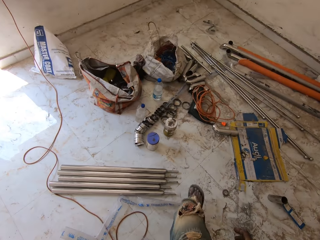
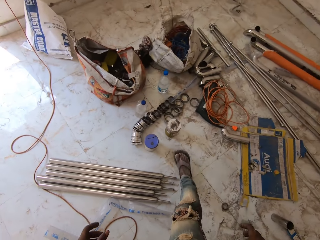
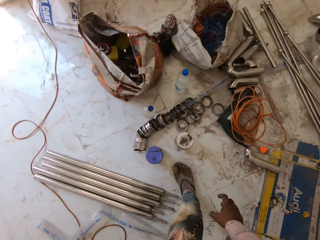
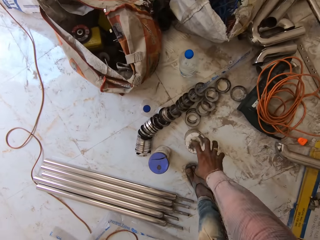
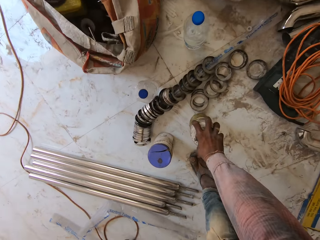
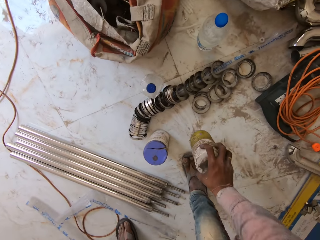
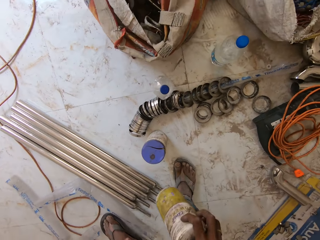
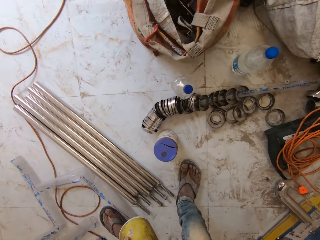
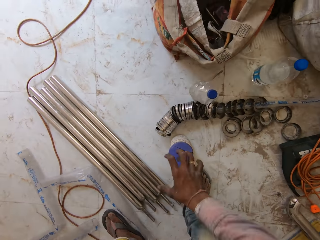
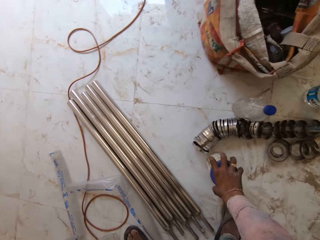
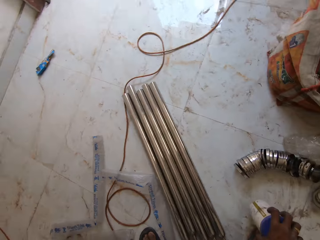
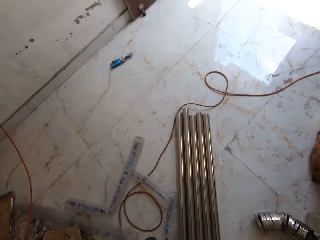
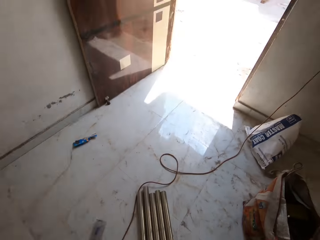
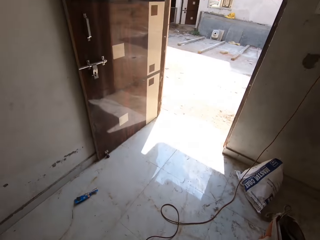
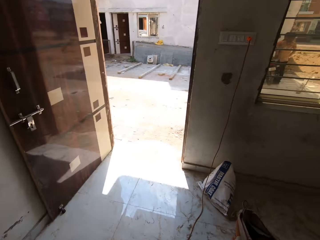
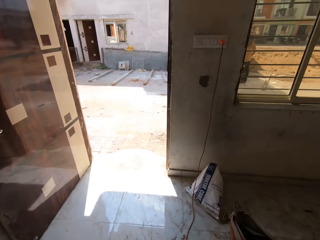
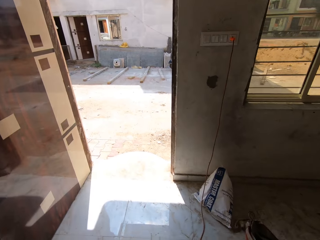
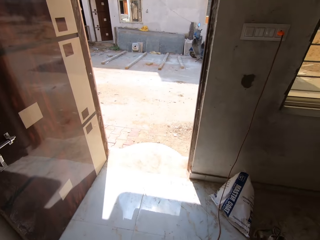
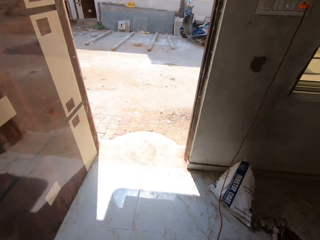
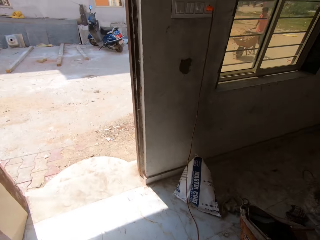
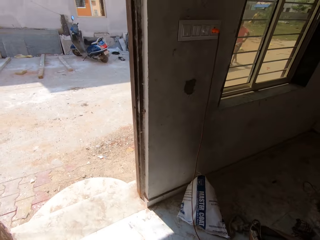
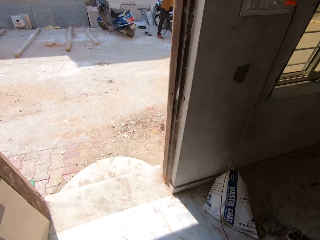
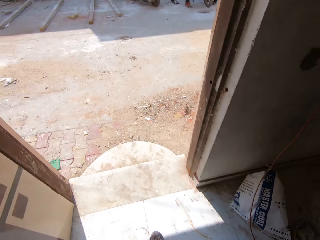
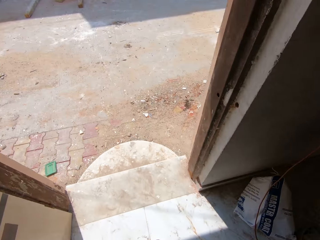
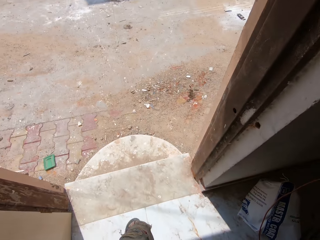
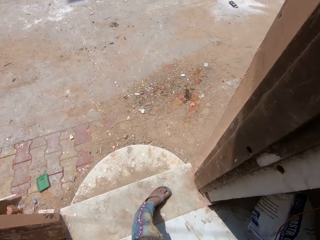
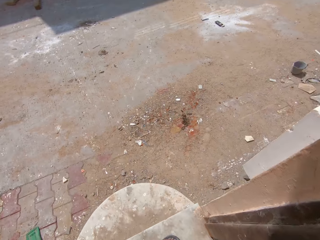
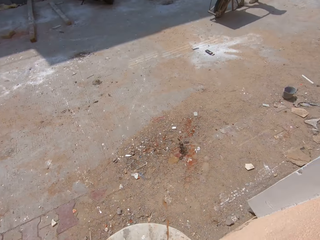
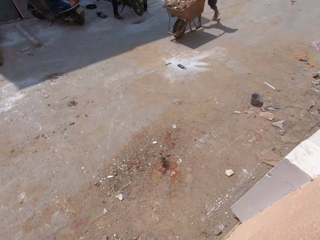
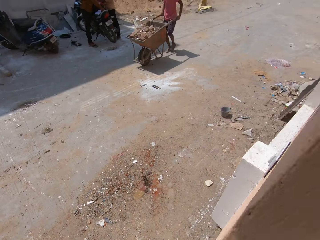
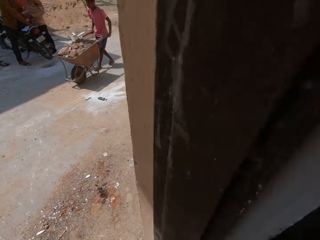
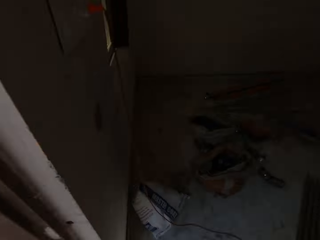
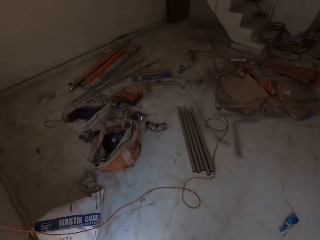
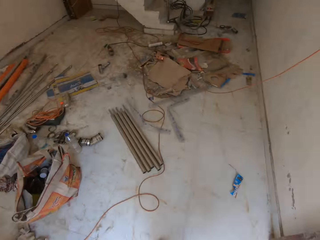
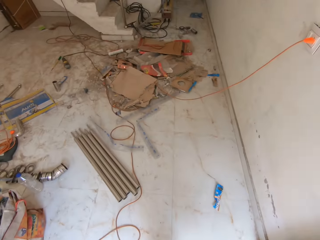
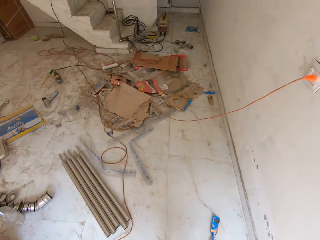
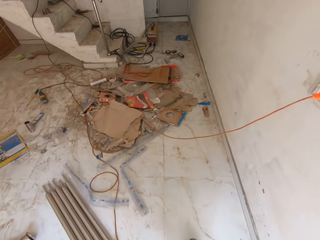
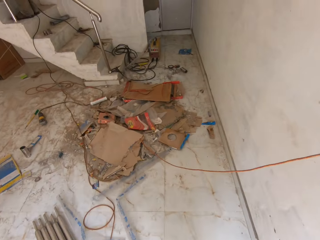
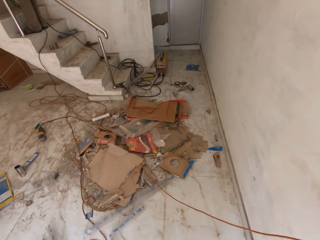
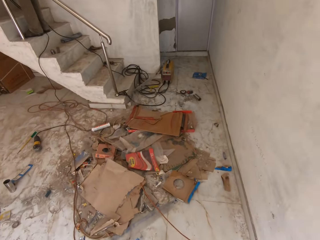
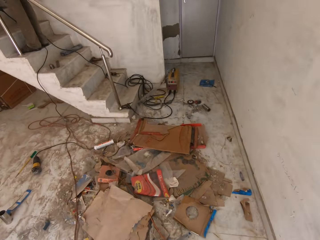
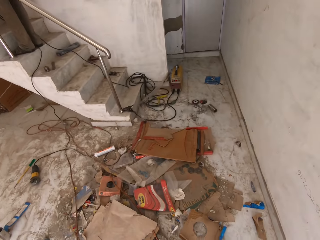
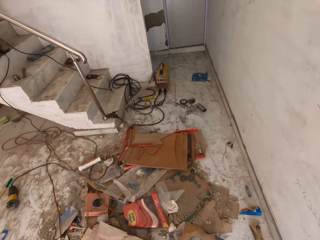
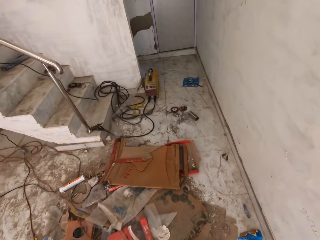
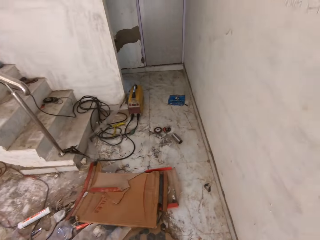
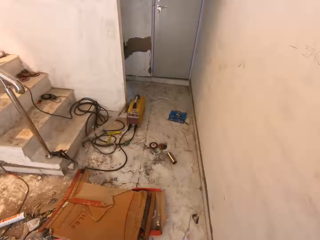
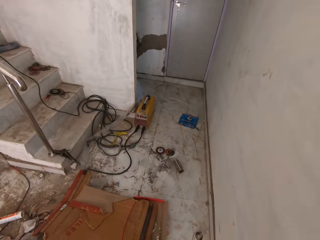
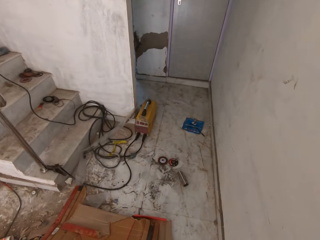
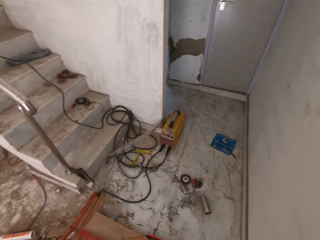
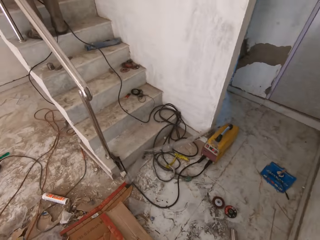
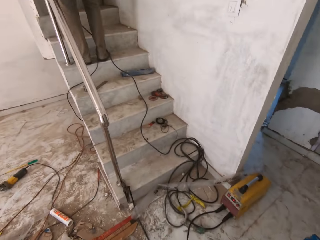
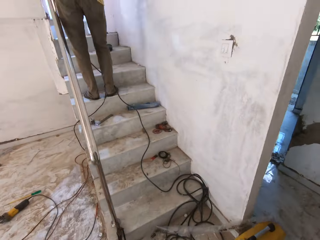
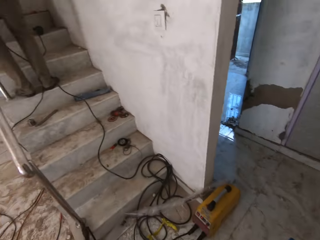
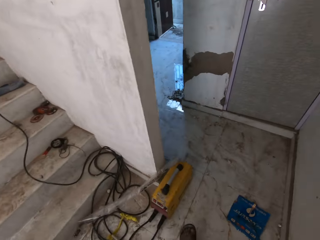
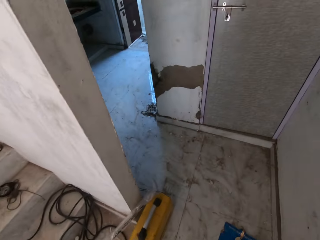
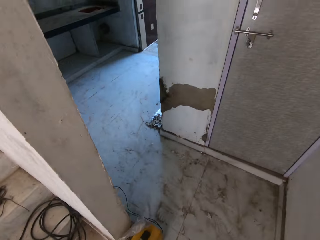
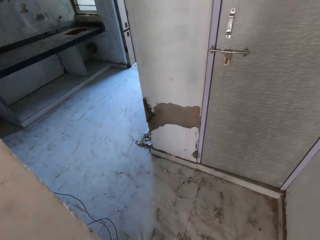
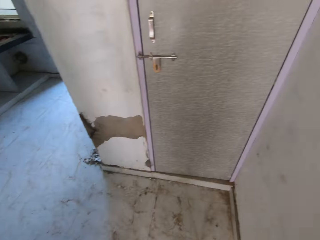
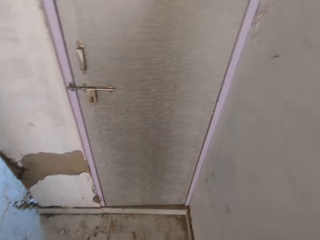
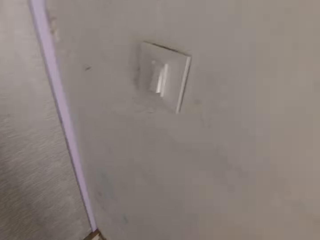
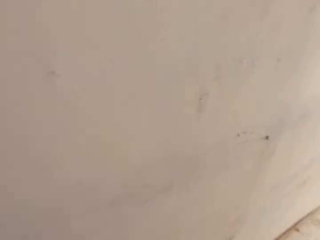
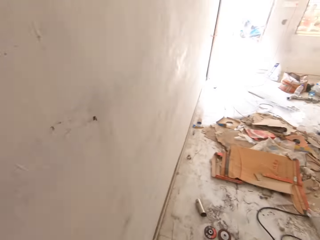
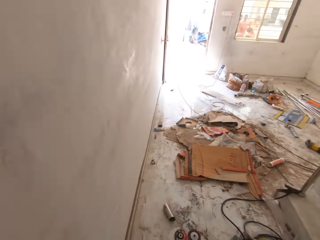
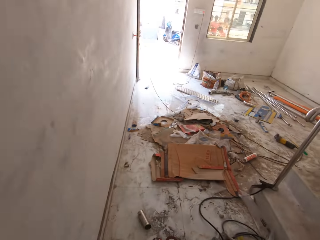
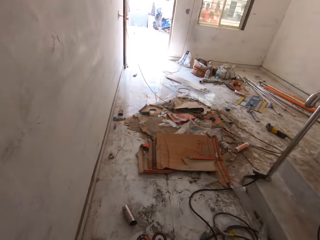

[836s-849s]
The camera wearer picks up a plastic of gum from the ground with his right hand. He passes the plastic of gum from his right hand to his left hand. He picks up another plastic of gum from the ground with his right hand. He walks to the door. He moves around the house. He walks to the staircase. He interacts with a man. The camera wearer walks around the house.

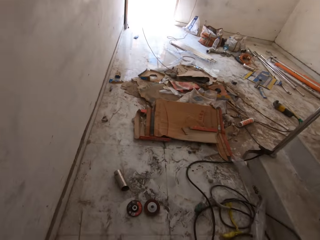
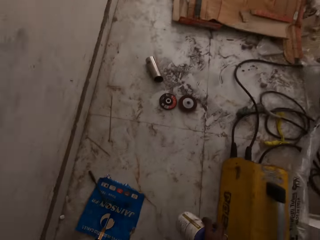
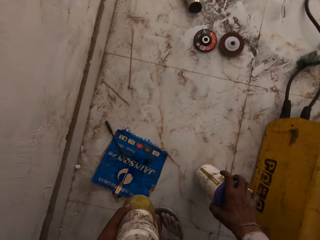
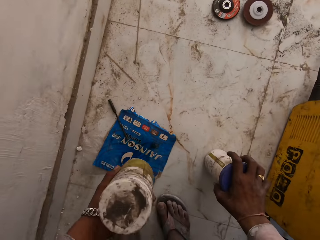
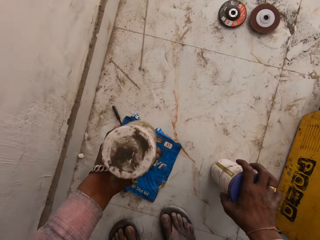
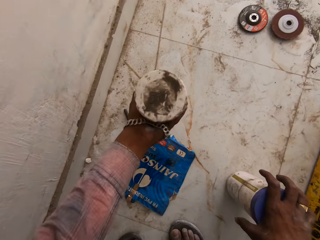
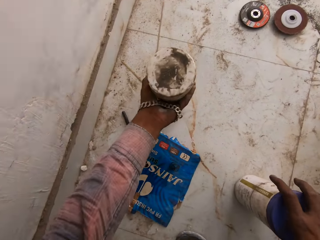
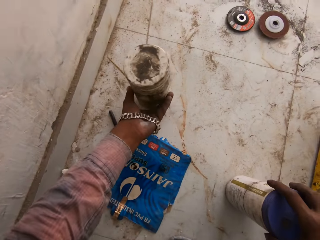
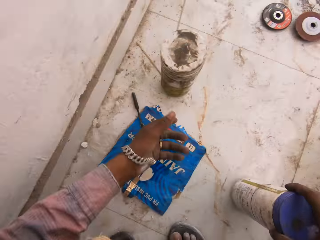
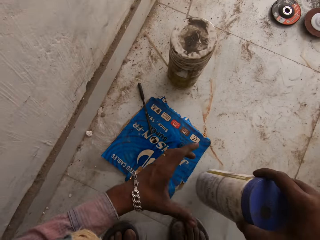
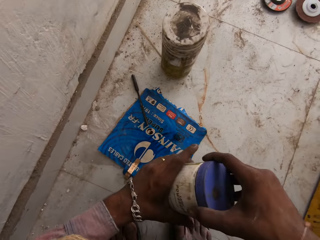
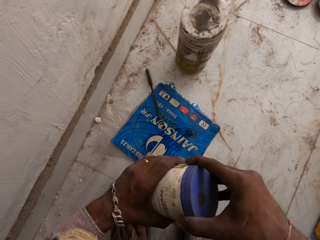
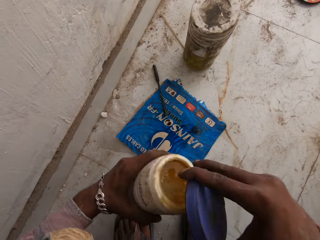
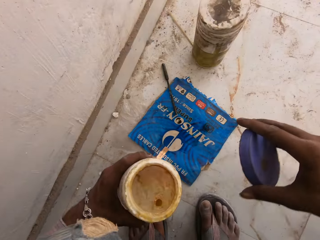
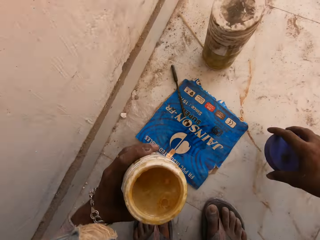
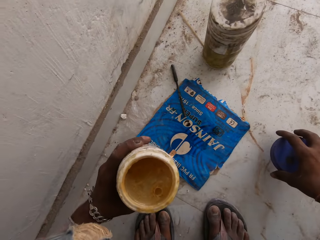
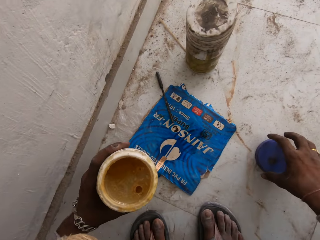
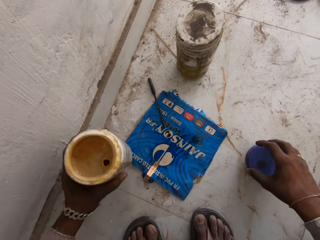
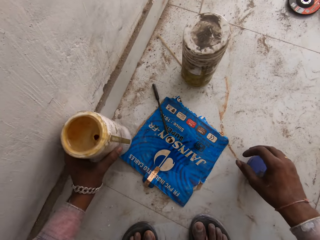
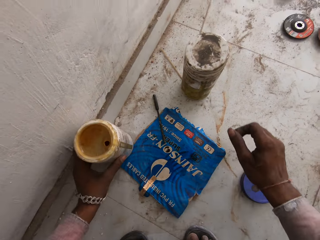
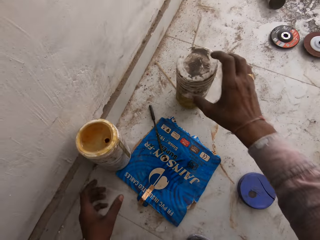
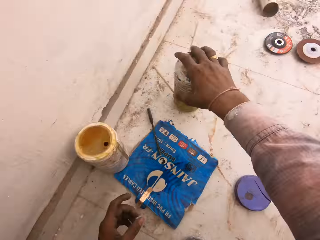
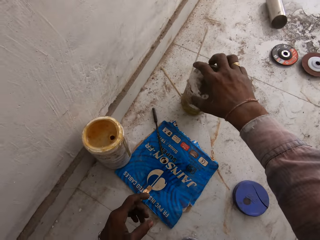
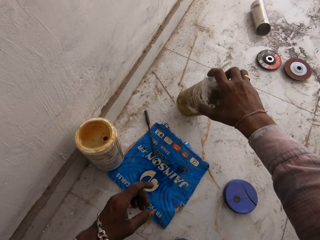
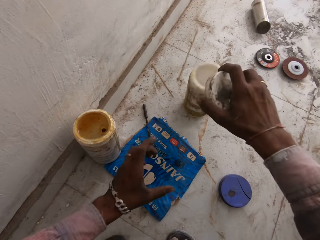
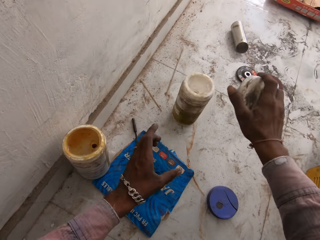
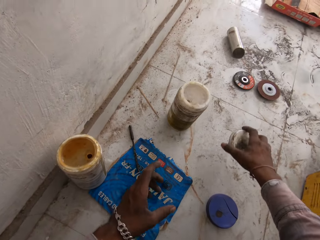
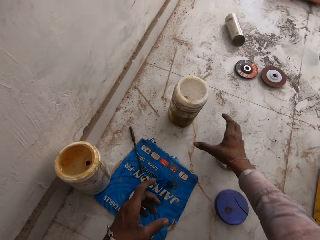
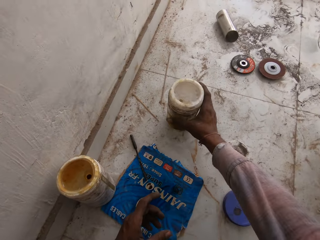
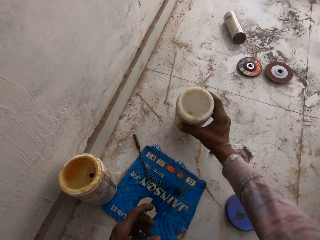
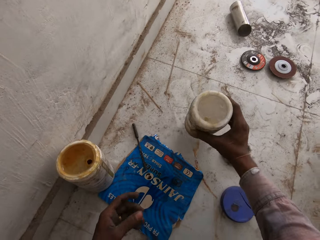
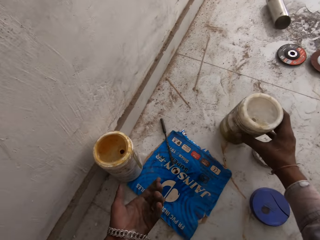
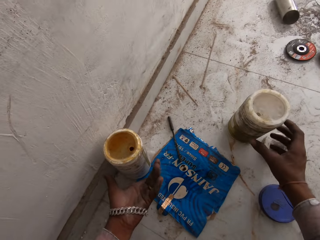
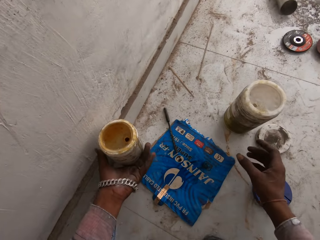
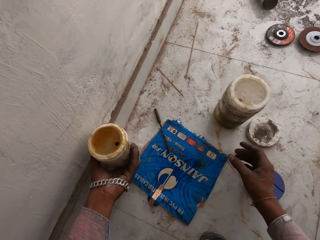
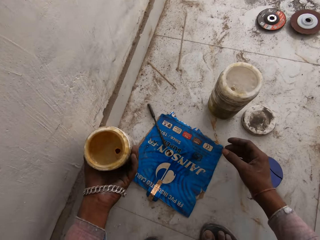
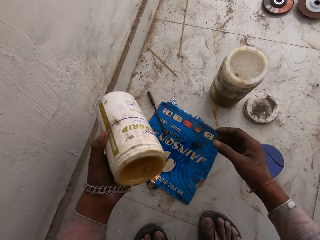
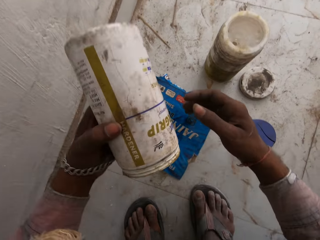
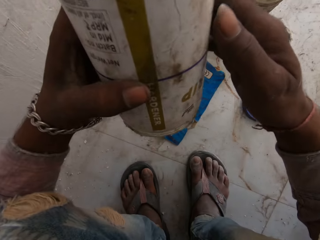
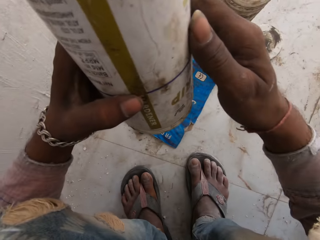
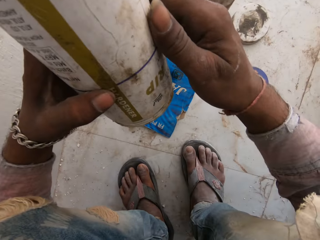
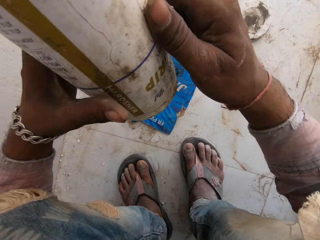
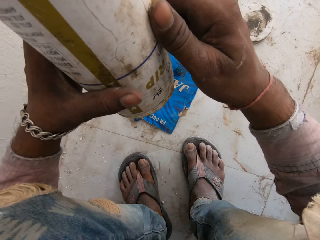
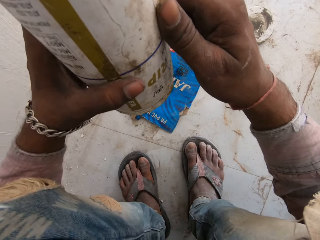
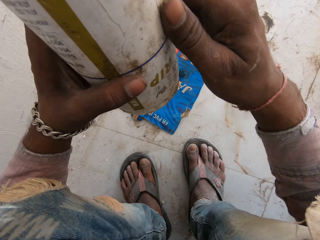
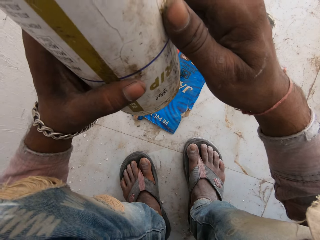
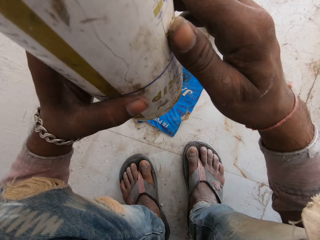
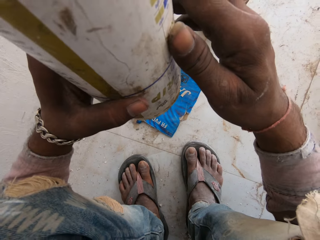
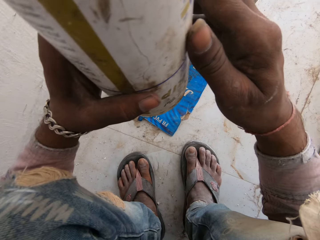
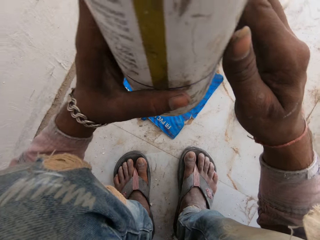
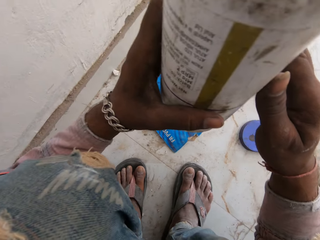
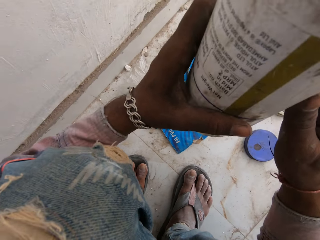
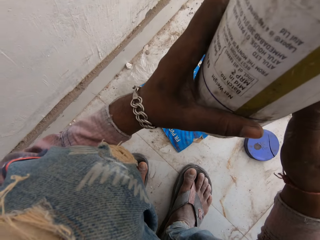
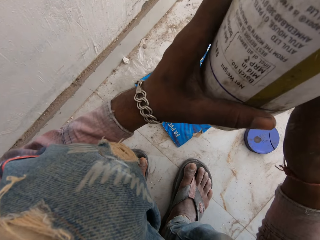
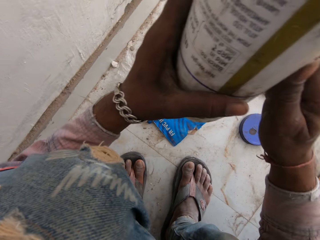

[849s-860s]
The camera wearer drops the plastic of gum or container on the ground with his right hand. He drops the plastic of gum on the ground with his left hand. He sings. He picks up the plastic of gum from the ground with his right hand. He opens the plastic of gum with both hands. He drops the cover of the plastic of gum on the ground with his right hand. He sings. He drops the plastic of gum on the ground with his left hand. He picks up another container. He removes the cover of the plastic of gum on the ground with his right hand. He drops the cover of the plastic of gum on the ground with his right hand. He moves the plastic of gum on the ground with his right hand. He picks up a container and puts the container down. He picks up the plastic of gum from the ground with his left hand. He flips the plastic of gum with his left hand. He holds the plastic of gum upside down with both hands.
